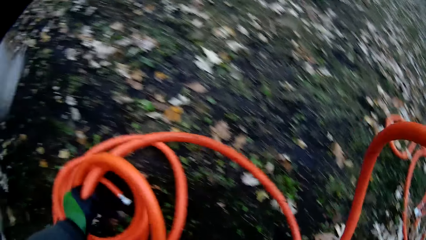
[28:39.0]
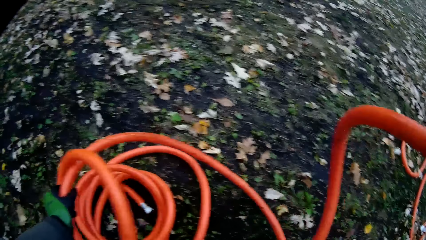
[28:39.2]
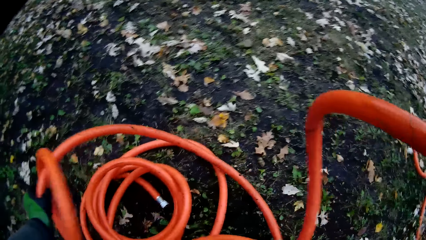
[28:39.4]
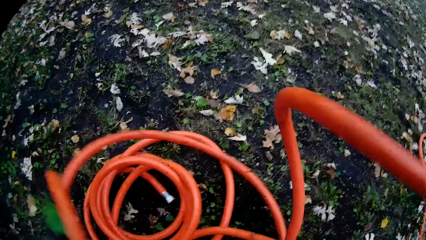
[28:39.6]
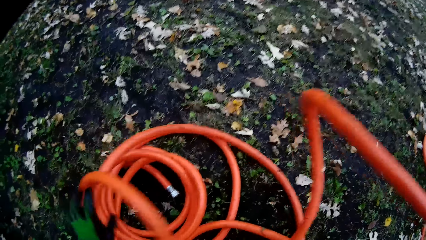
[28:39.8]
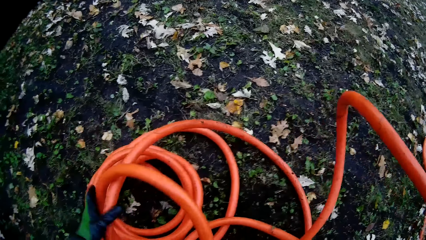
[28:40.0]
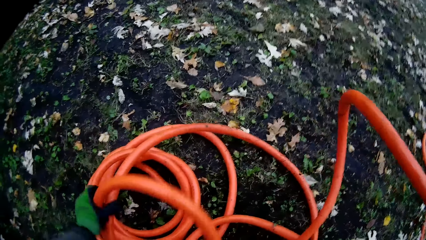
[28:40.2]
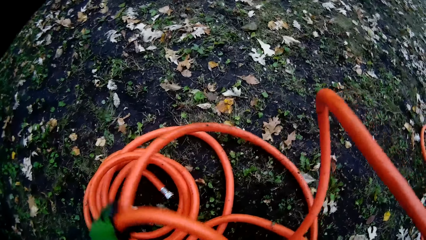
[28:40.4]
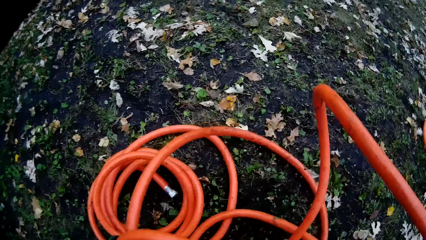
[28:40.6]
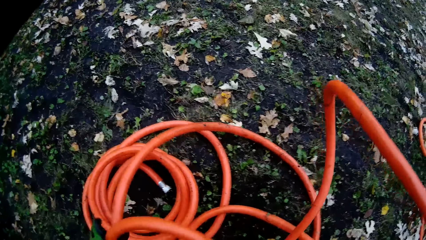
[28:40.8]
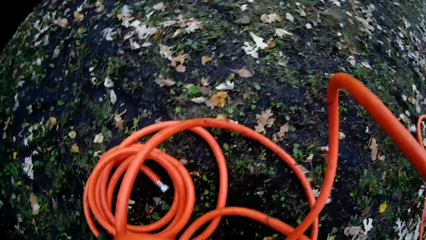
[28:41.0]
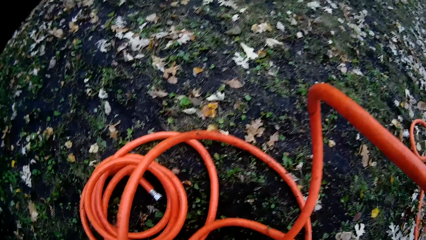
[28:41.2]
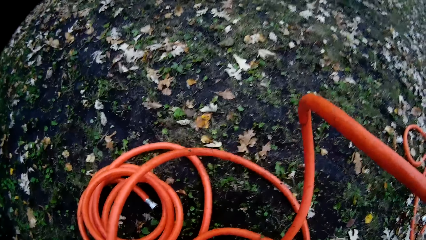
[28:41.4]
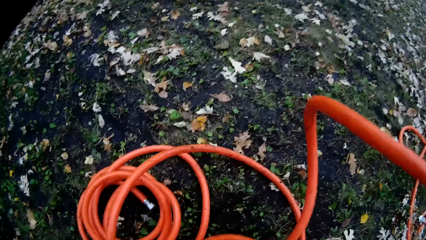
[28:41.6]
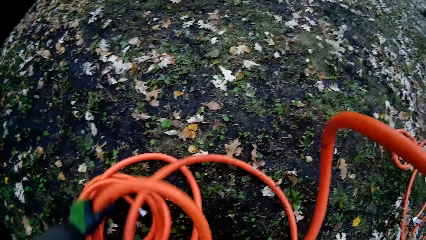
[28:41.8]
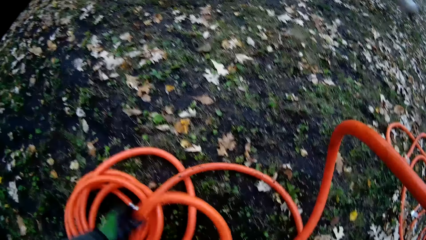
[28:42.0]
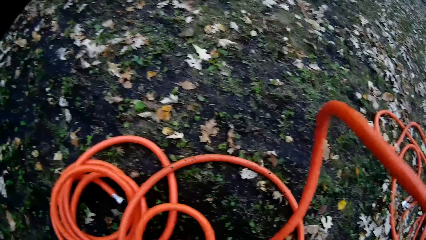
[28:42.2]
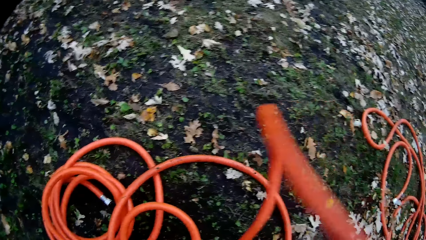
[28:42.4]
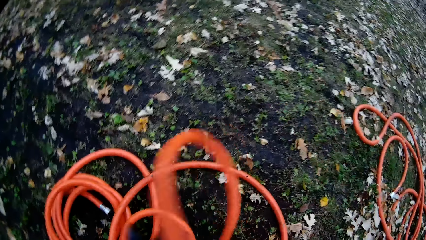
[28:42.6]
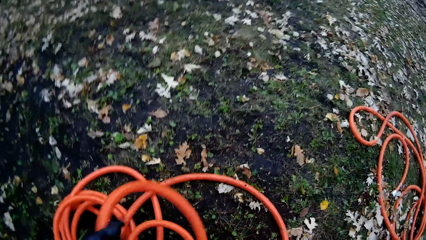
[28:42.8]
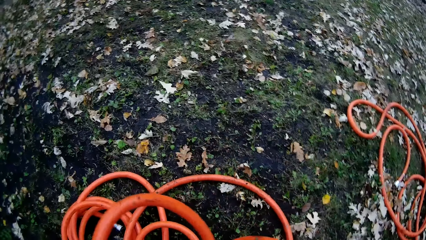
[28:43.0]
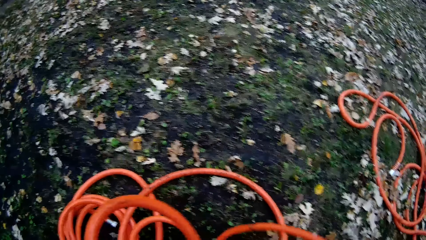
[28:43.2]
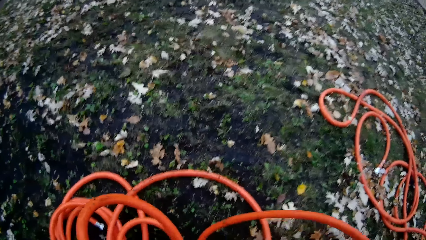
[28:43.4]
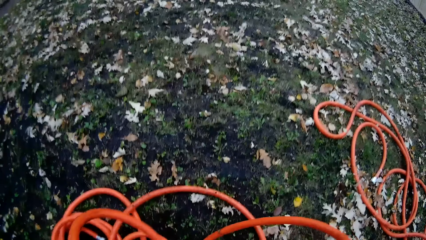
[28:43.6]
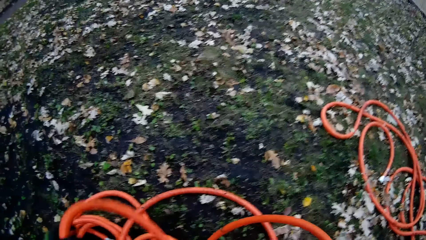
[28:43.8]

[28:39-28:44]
The camera wearer arranges the hose with both hands.

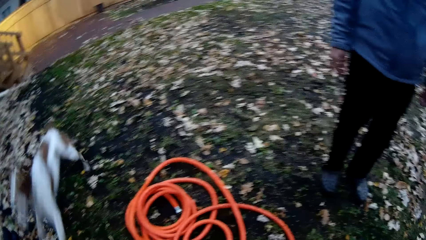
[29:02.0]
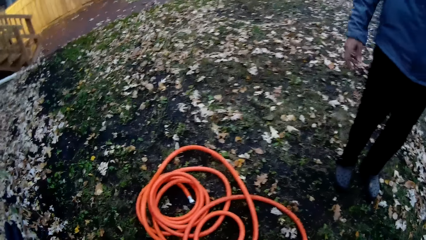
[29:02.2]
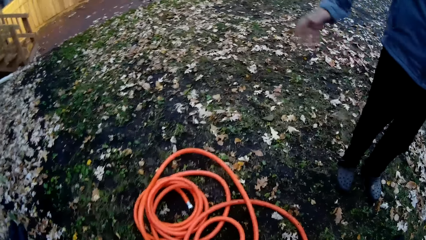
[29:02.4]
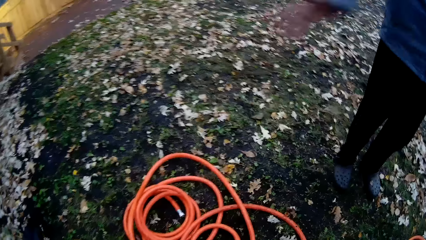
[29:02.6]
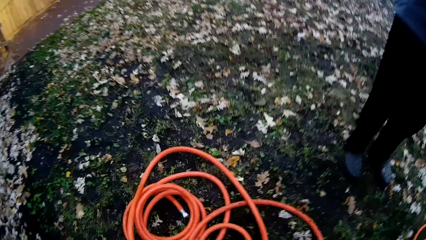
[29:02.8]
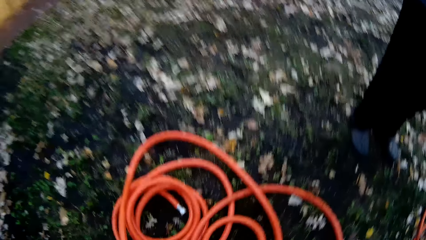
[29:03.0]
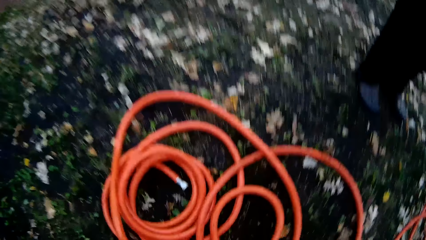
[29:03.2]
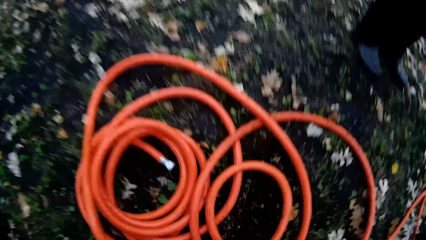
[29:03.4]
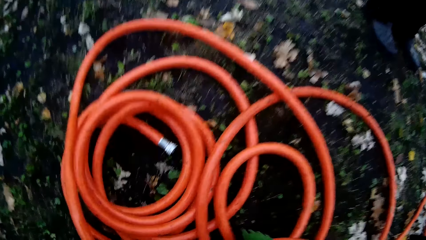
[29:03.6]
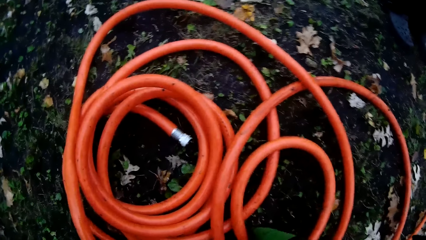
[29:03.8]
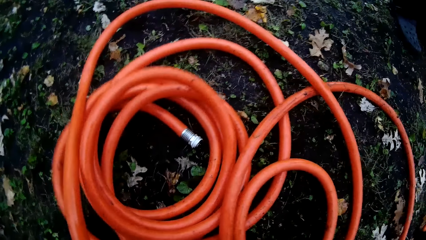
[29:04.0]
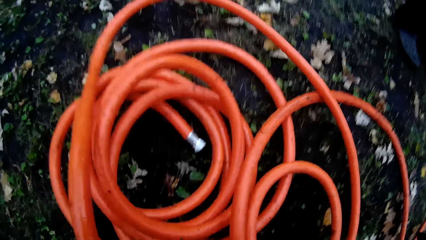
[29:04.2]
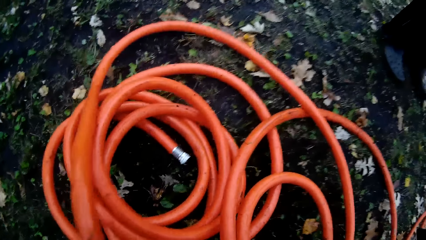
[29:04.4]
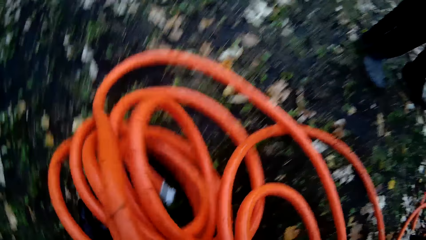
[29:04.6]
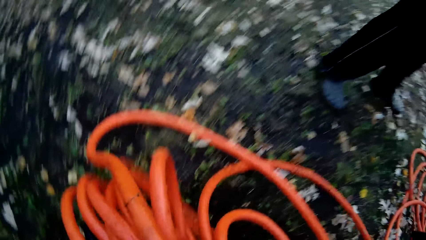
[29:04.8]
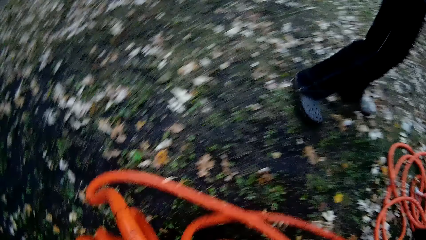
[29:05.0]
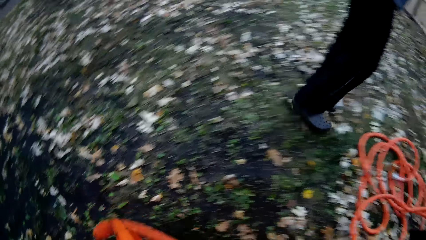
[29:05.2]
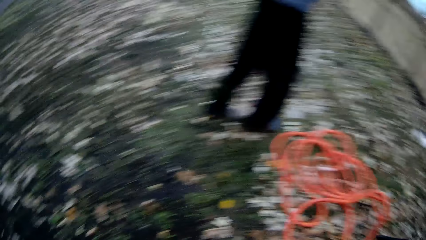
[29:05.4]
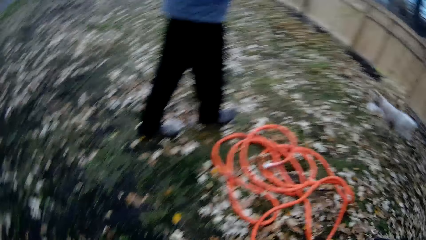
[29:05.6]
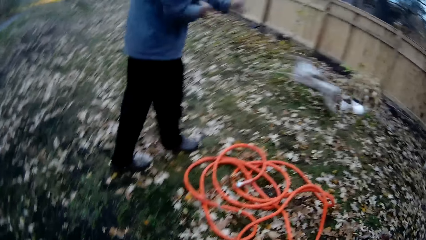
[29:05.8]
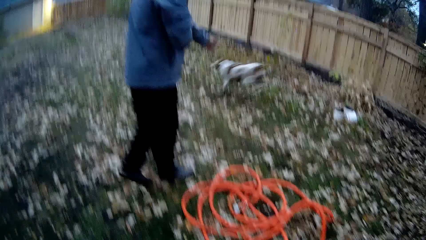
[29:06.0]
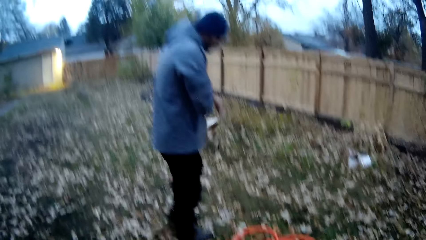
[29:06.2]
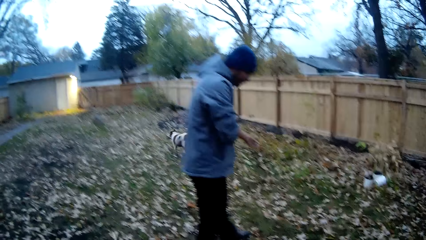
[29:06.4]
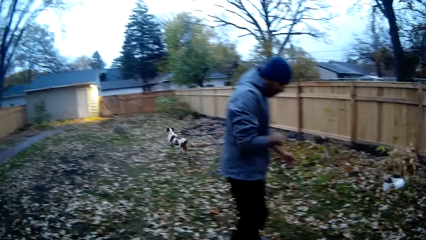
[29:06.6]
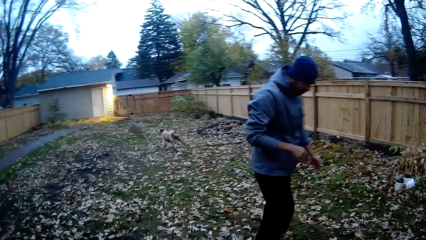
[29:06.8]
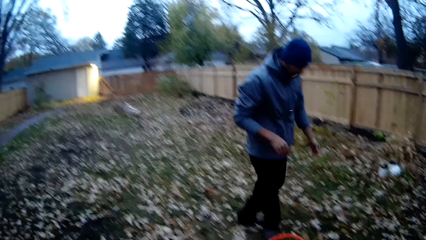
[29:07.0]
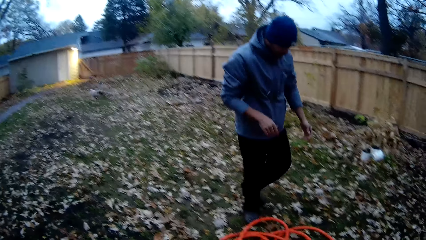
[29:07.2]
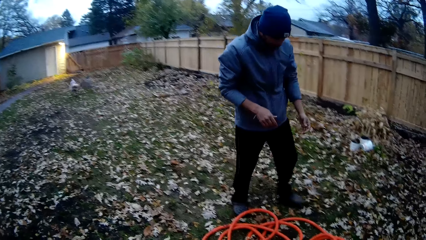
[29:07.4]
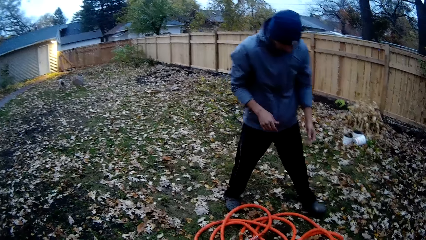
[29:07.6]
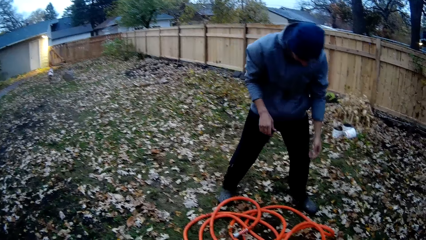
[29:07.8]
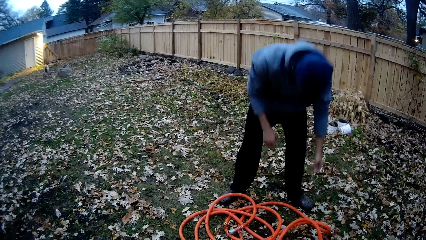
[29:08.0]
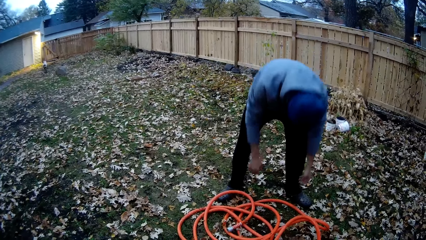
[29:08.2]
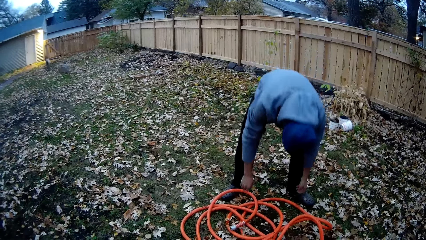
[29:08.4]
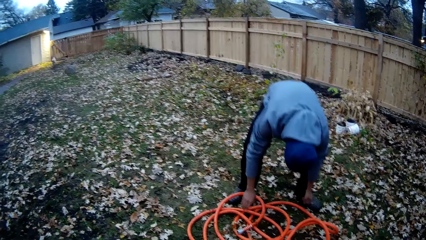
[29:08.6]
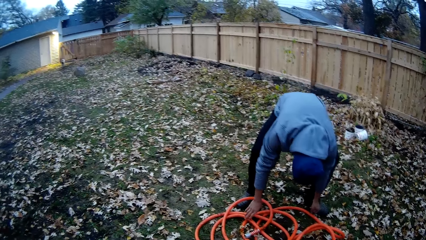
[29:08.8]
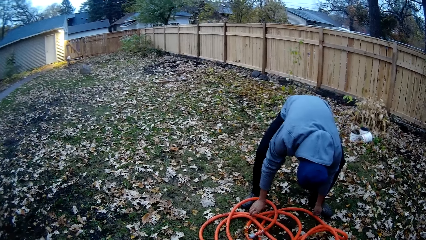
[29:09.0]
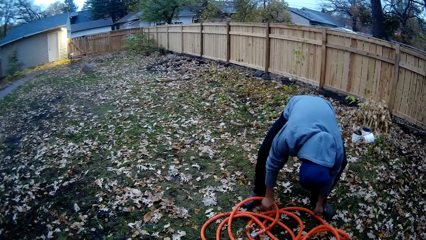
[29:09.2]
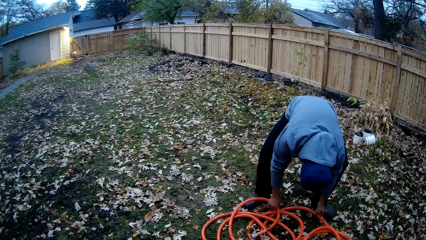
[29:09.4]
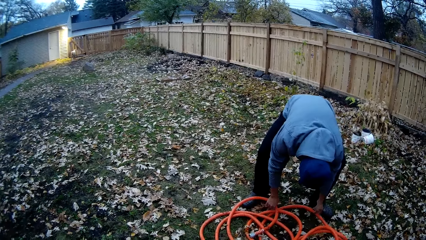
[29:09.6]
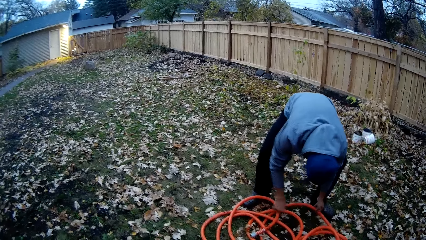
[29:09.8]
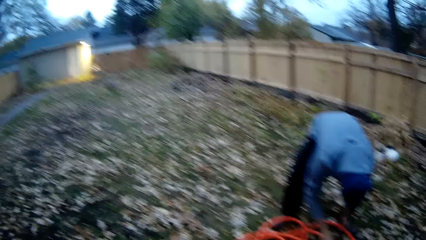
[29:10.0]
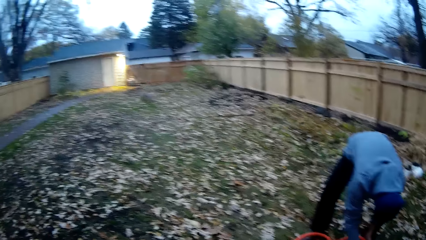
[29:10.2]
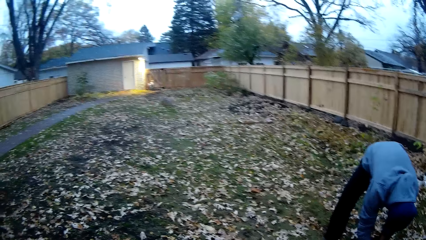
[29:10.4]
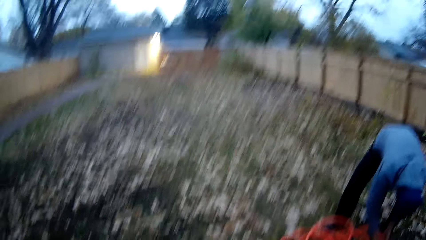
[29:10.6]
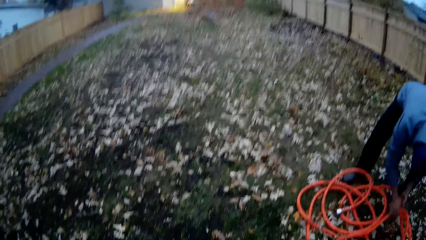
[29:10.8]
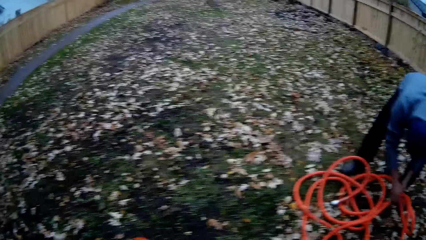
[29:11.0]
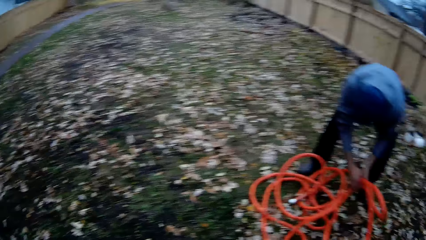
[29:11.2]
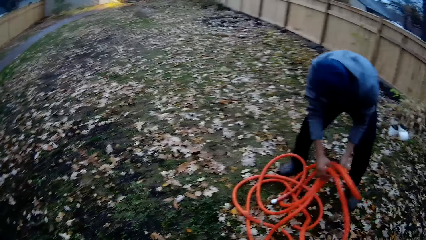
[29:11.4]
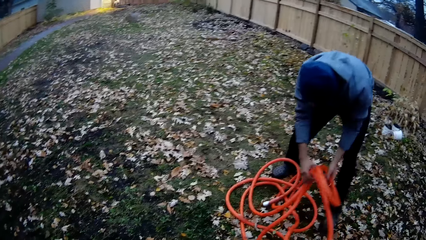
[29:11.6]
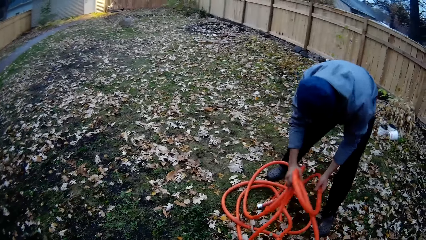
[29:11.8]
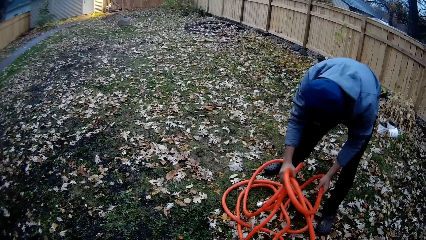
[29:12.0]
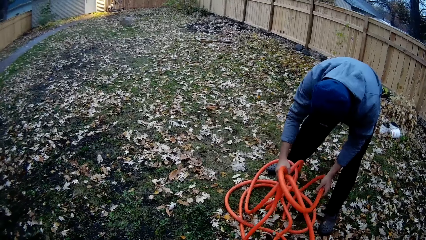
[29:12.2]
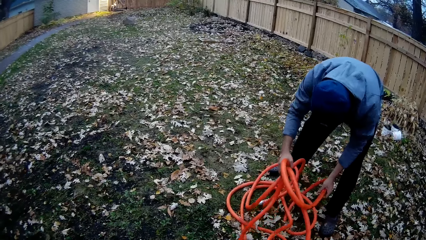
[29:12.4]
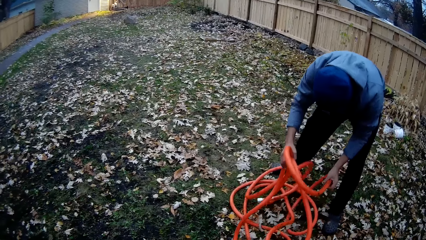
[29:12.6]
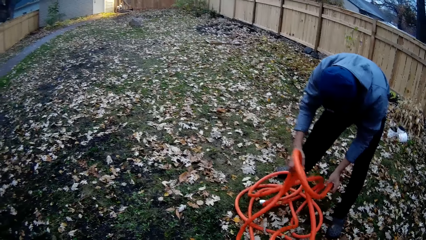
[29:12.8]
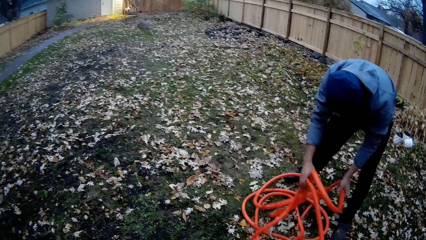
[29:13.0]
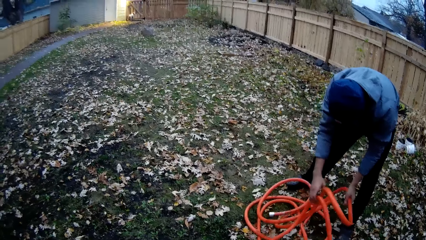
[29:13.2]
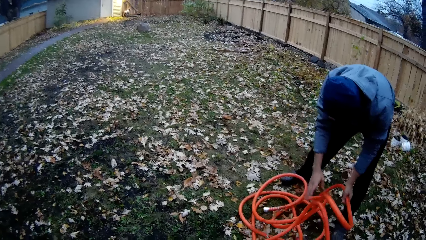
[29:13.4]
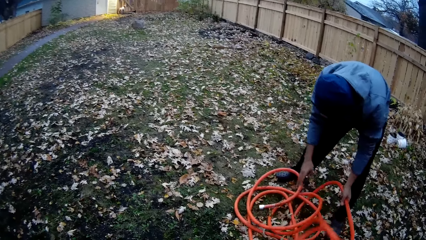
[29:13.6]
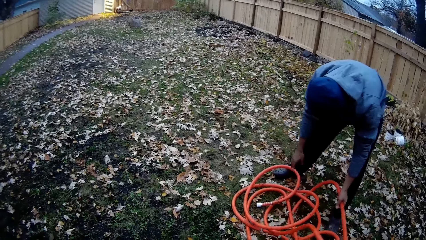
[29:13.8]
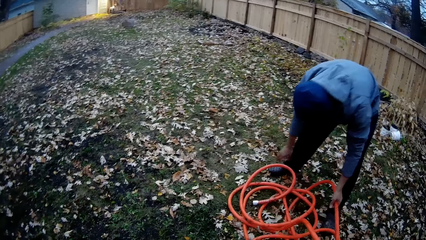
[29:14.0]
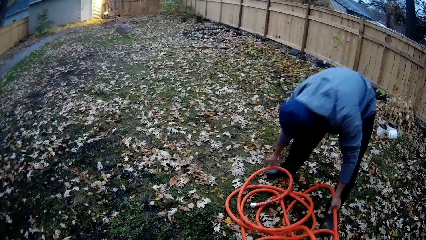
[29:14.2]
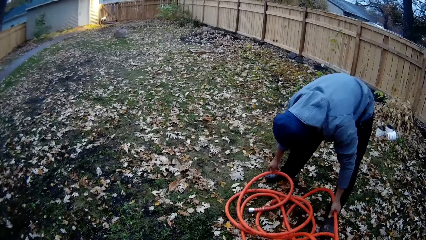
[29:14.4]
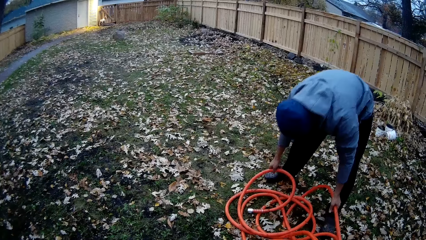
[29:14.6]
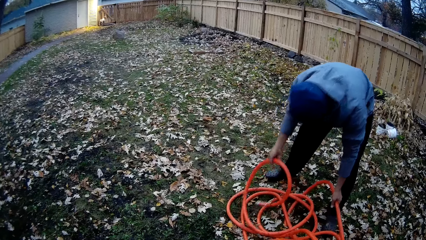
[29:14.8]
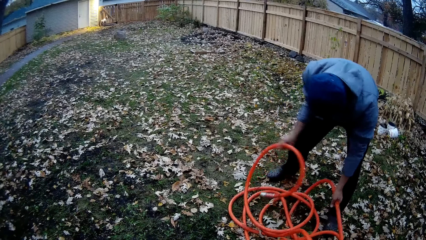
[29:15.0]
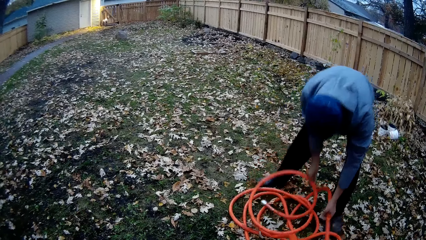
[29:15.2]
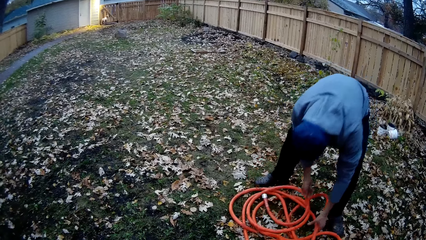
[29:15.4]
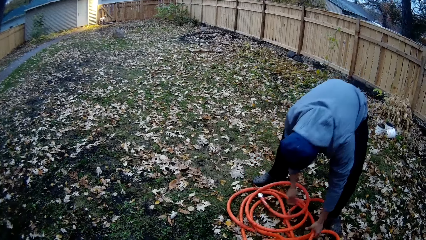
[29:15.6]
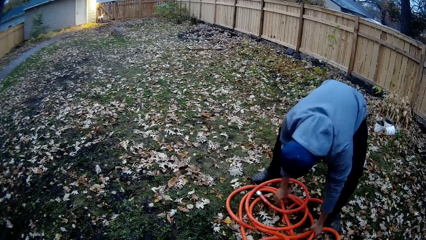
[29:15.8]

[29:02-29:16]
The camera wearer picks up one end of the hose from the ground. The man picks up the other end of the hose from the ground. The man arranges the hose with both hands.
